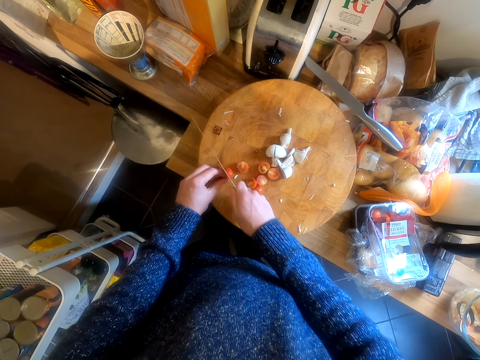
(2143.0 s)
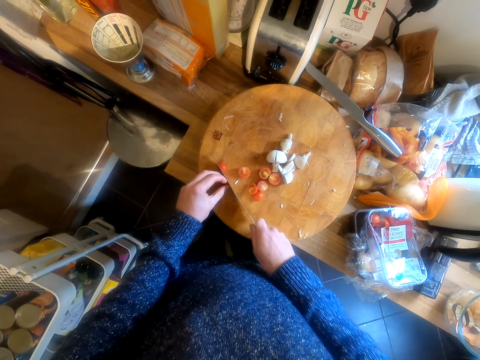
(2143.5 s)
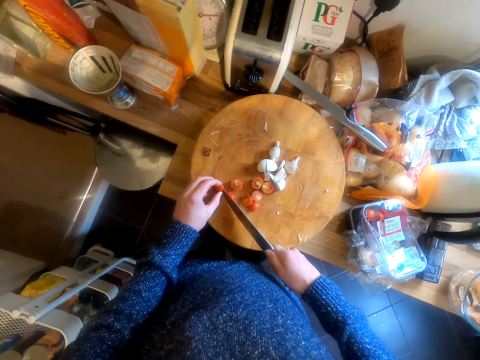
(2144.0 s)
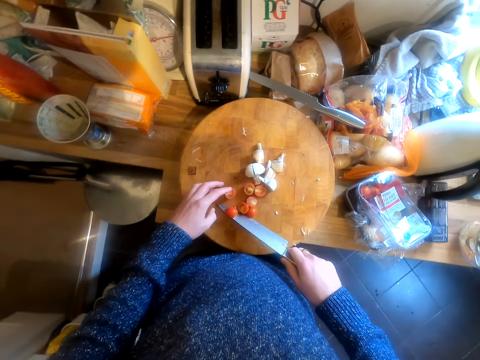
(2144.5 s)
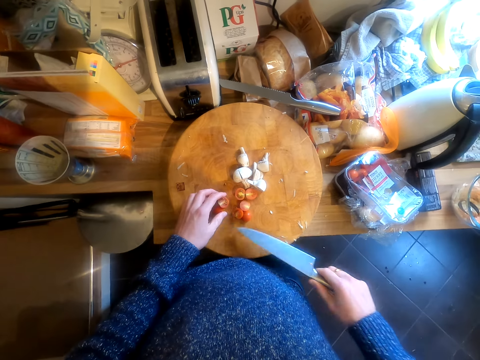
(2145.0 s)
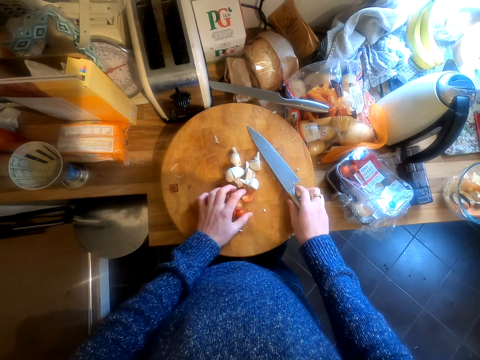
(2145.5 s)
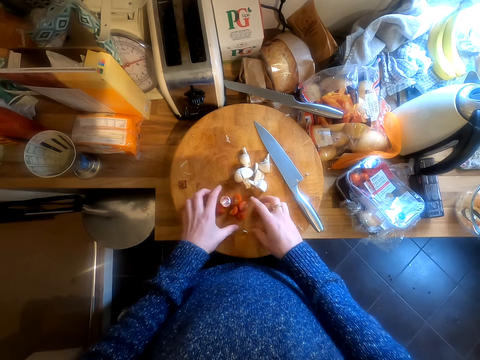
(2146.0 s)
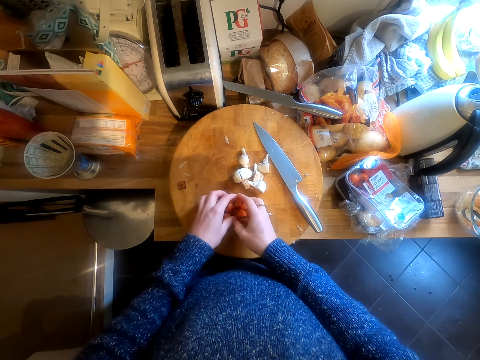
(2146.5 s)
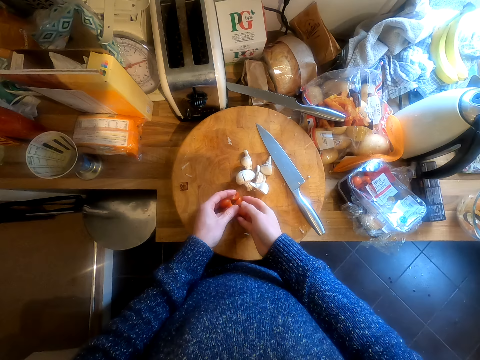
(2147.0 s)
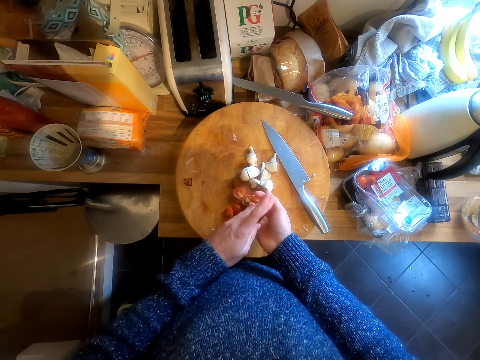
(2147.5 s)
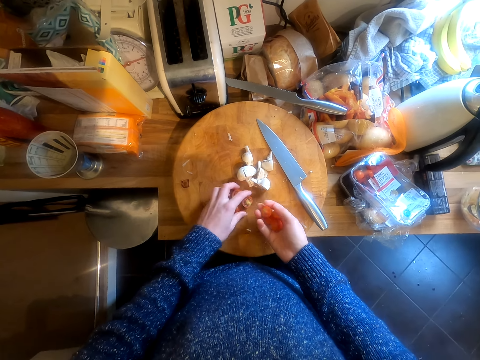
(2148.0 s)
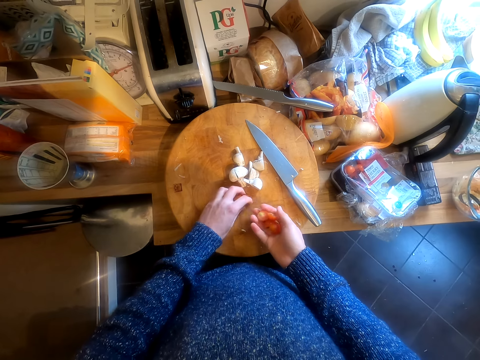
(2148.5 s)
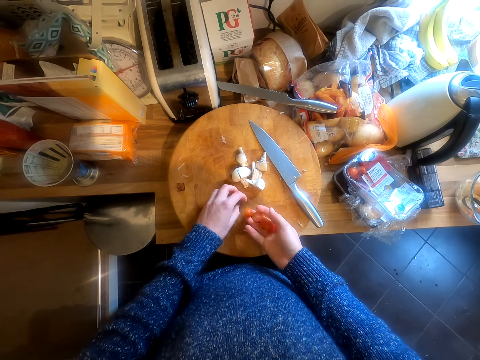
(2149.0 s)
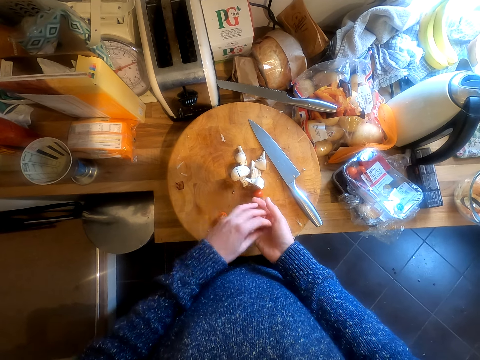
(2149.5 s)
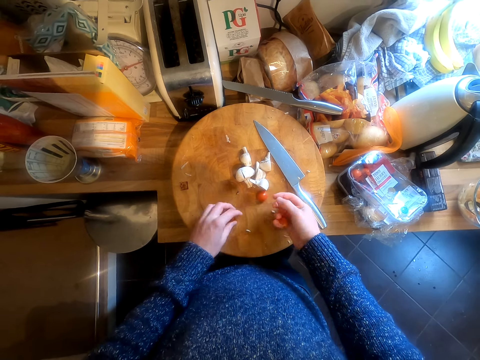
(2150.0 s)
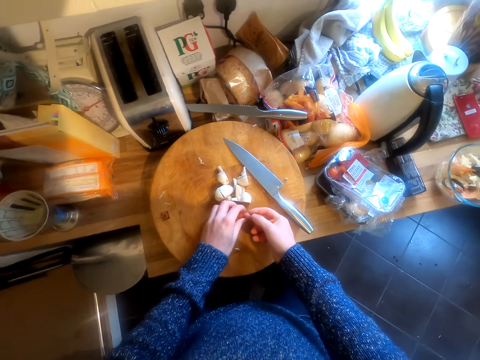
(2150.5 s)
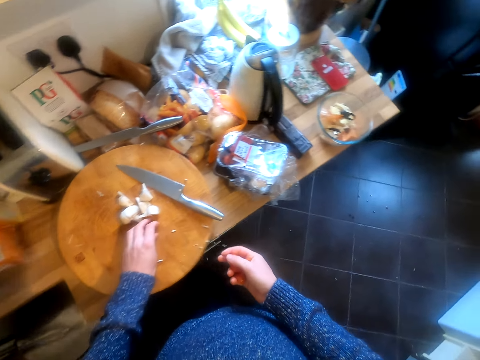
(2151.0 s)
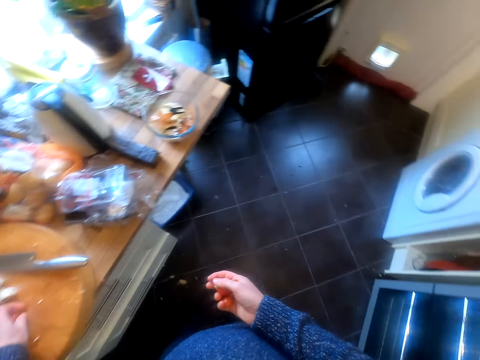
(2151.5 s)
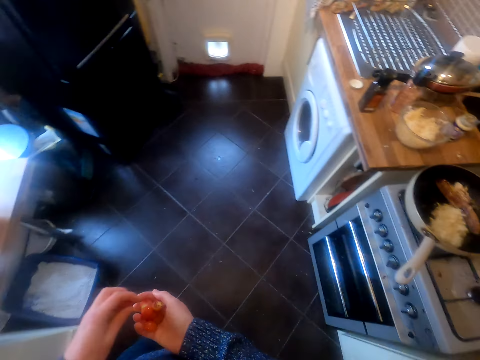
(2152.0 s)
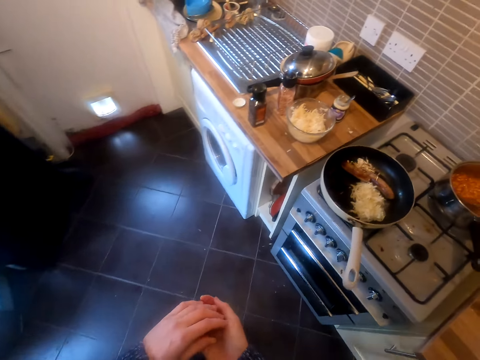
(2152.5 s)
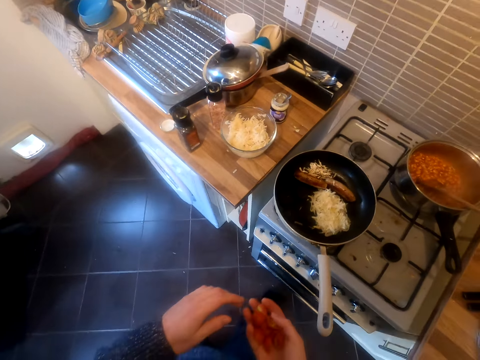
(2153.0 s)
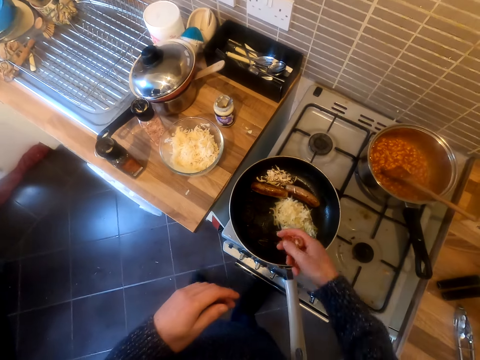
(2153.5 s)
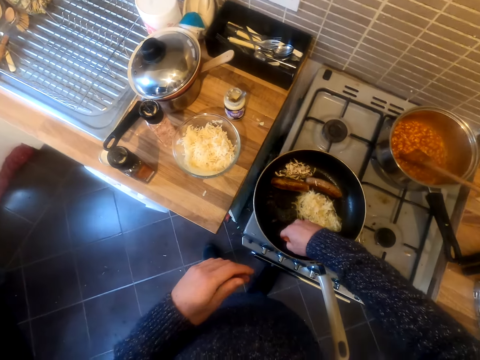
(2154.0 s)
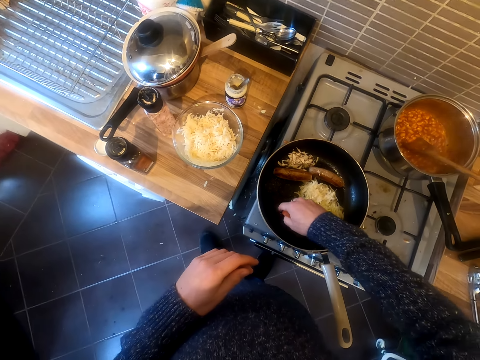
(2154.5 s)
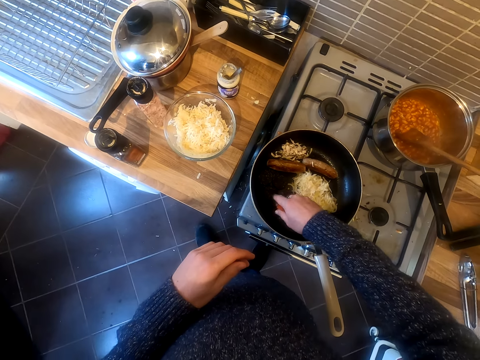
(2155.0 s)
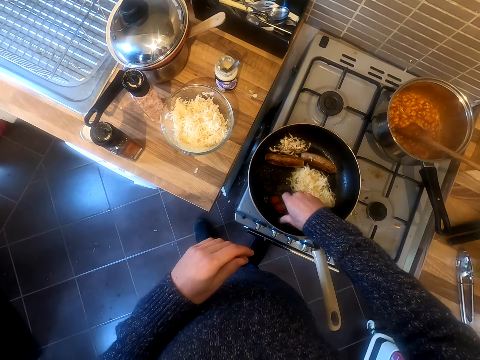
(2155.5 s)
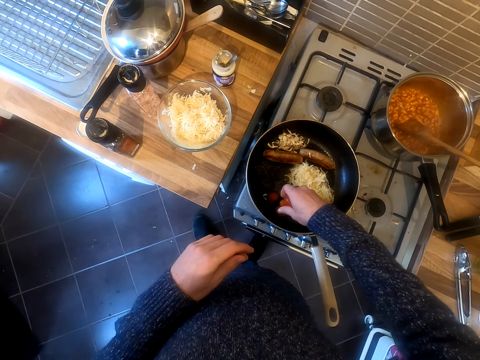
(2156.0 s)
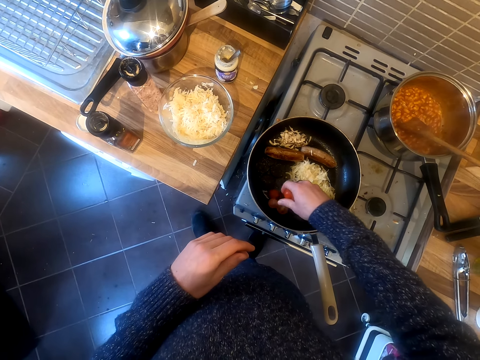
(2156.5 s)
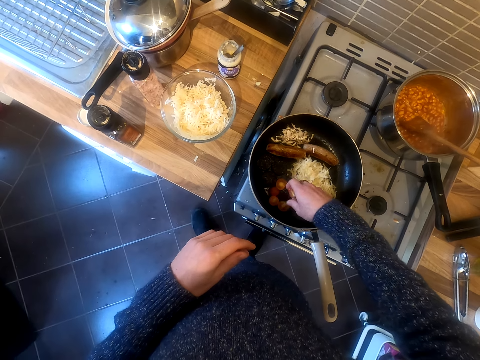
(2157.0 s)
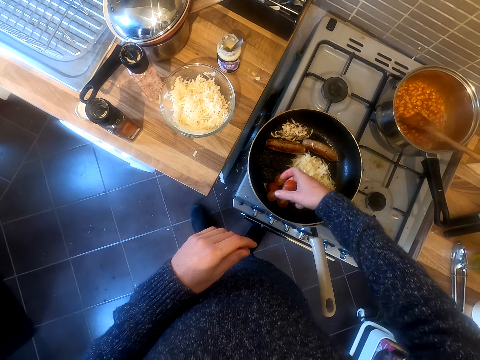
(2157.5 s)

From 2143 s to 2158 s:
The camera wearer puts the knife down. They pick tomatoes from the chopping board. They put the tomatoes in the food in the pan.

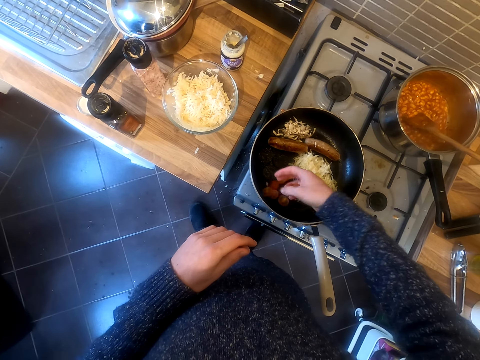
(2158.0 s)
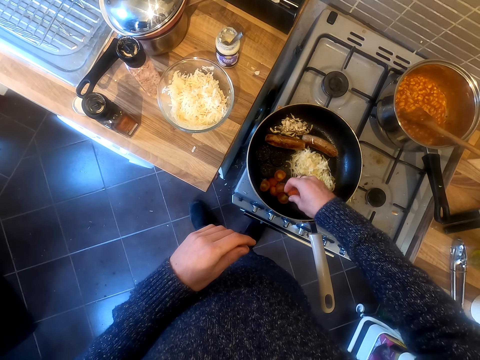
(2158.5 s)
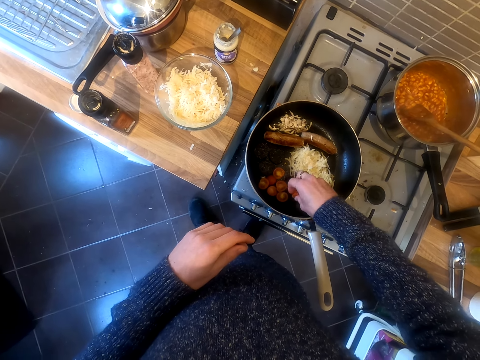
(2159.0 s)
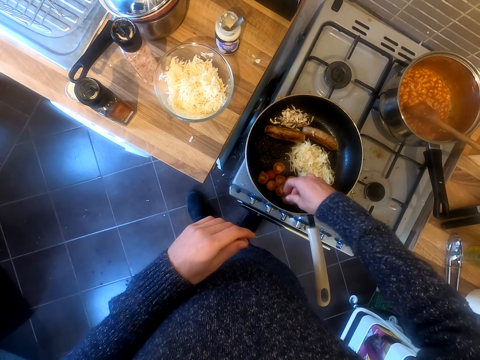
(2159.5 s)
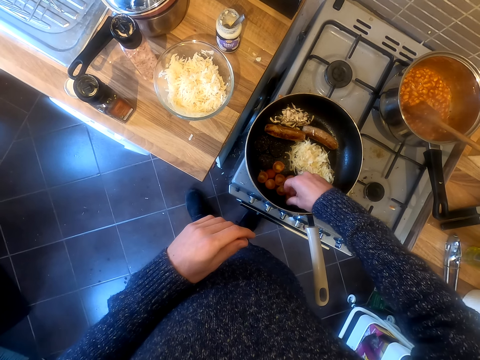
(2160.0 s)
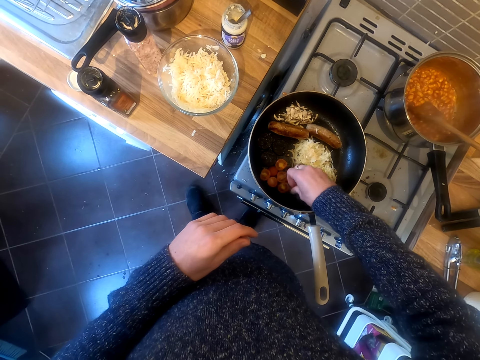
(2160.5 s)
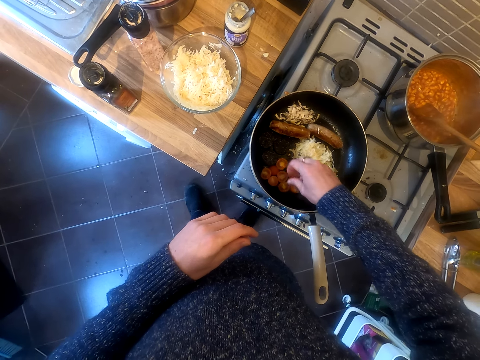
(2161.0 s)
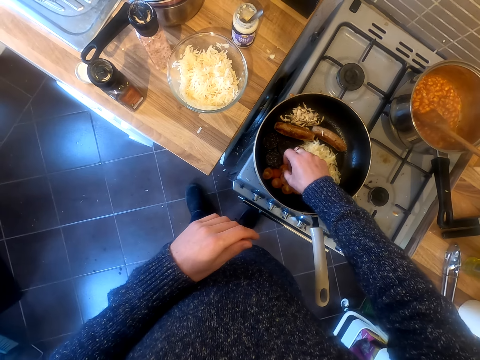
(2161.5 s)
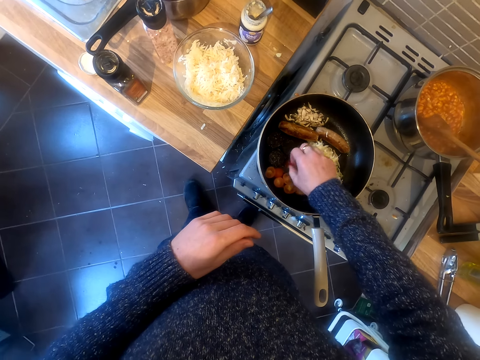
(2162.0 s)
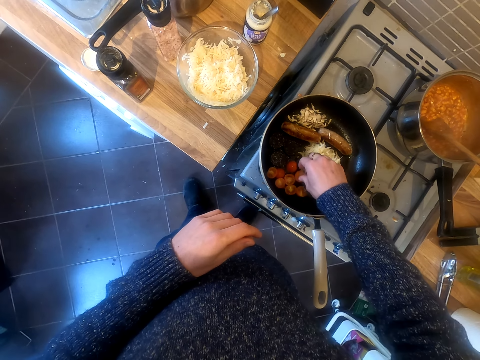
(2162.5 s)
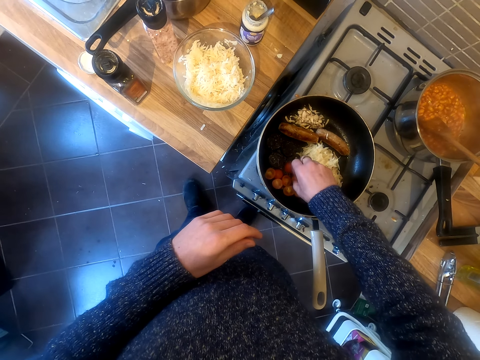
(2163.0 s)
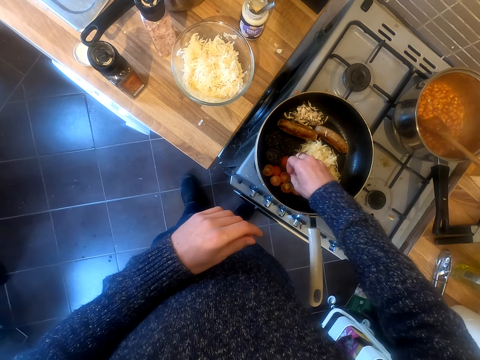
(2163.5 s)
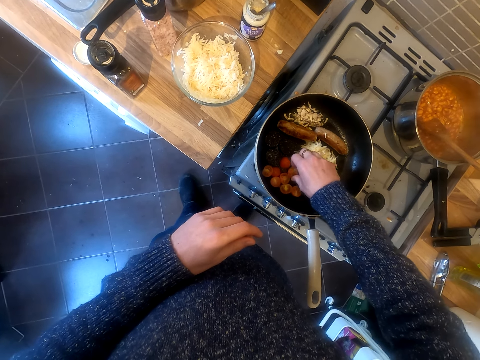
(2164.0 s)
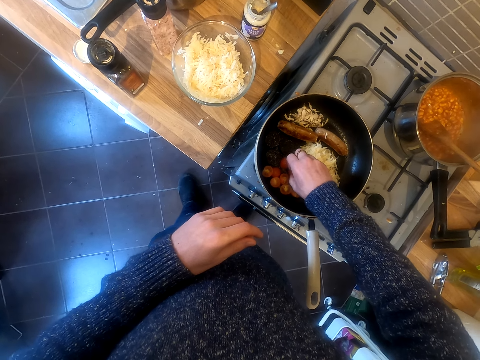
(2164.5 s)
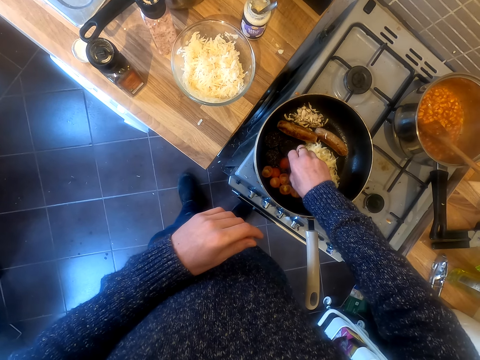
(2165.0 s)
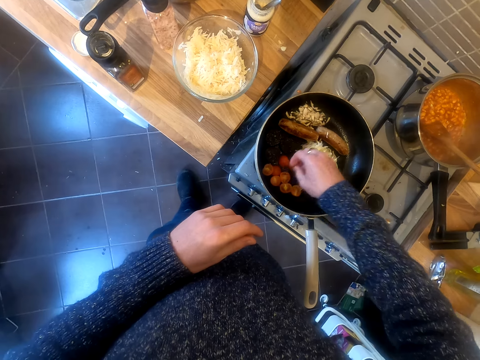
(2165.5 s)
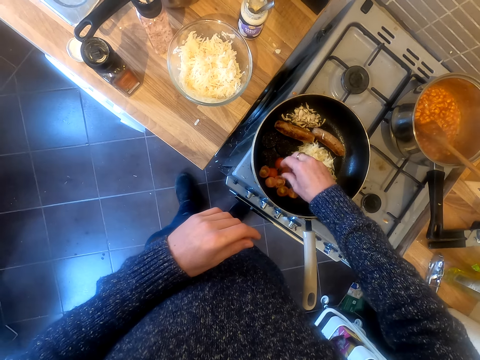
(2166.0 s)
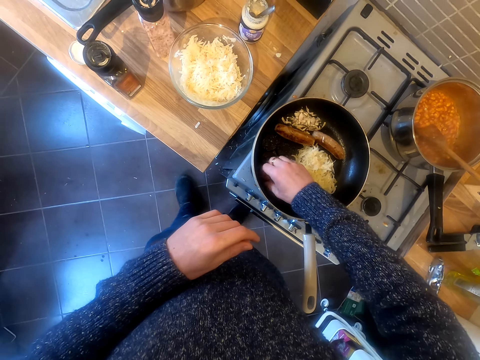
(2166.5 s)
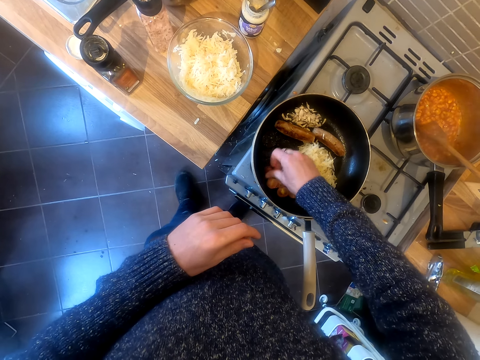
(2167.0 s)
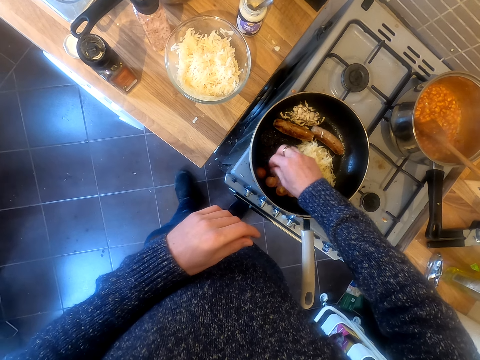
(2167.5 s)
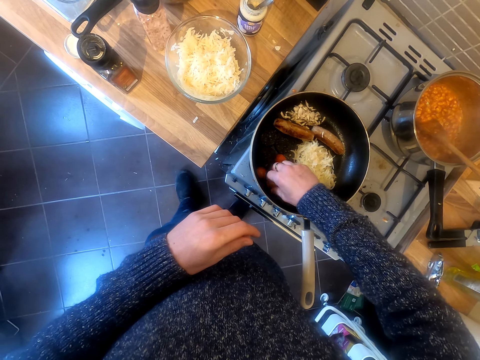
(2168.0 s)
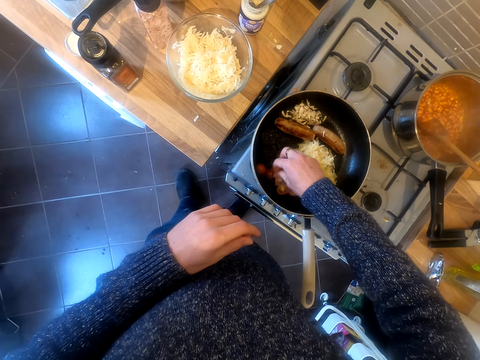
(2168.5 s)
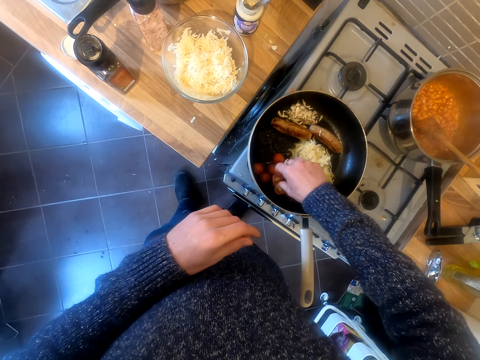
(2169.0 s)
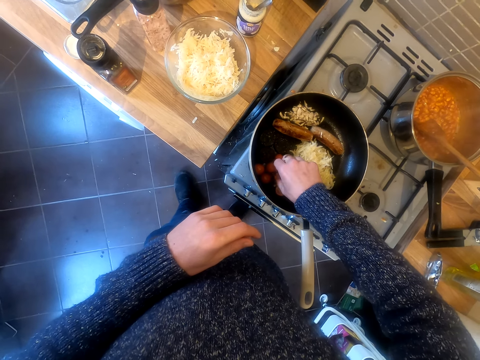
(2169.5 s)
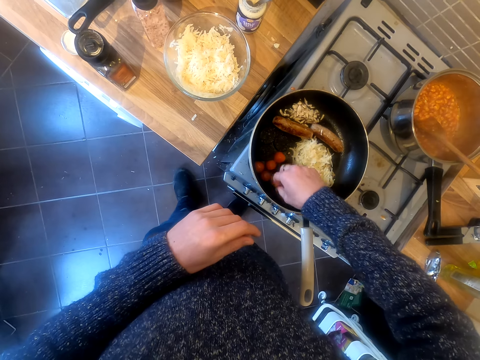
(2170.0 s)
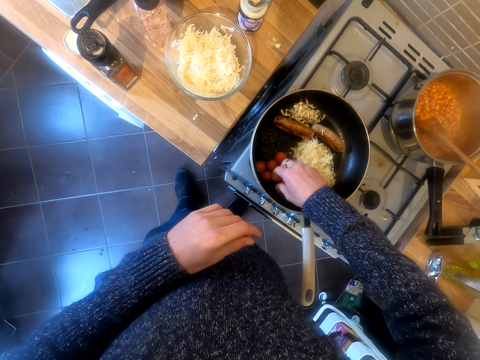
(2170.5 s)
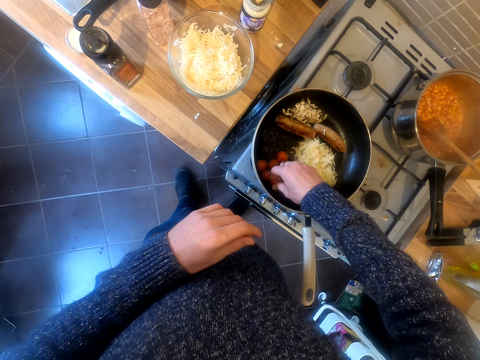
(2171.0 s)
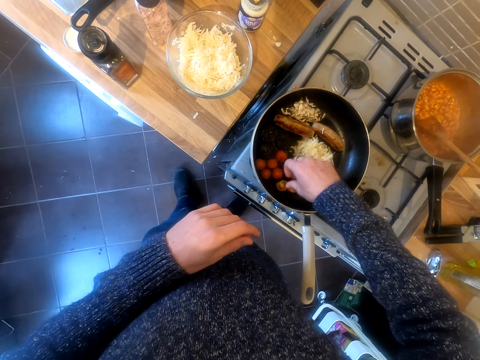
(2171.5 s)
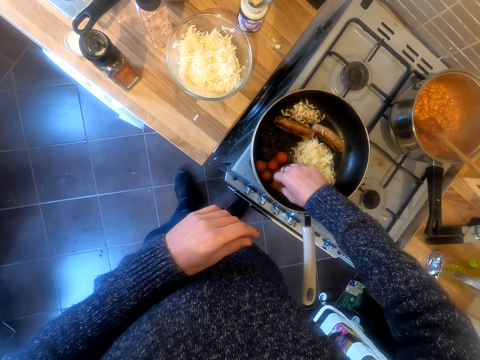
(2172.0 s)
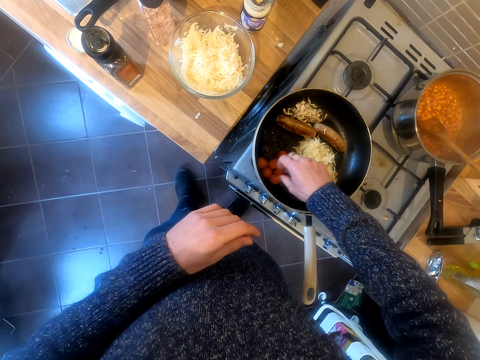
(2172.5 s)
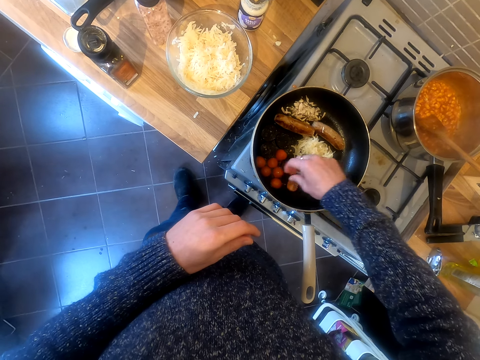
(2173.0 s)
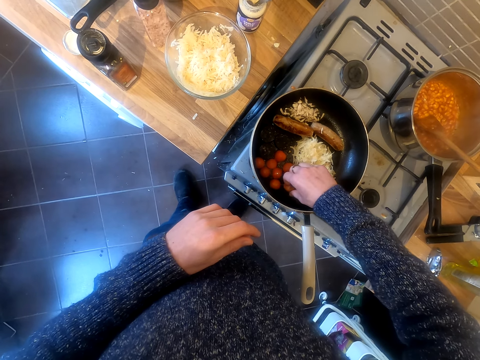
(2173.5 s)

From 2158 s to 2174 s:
The camera wearer cooks something in the pan.
